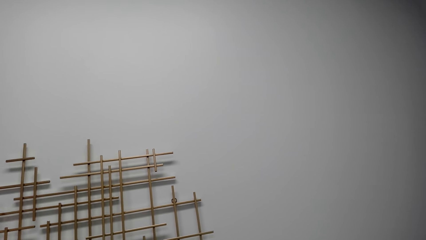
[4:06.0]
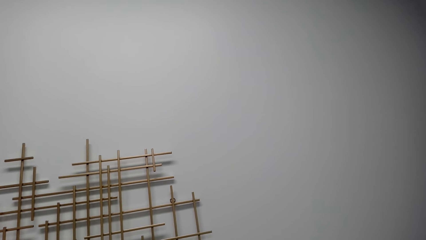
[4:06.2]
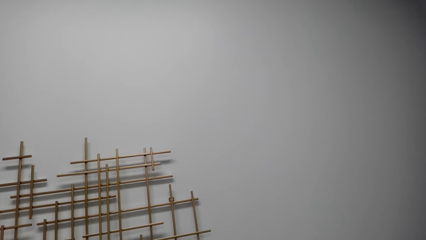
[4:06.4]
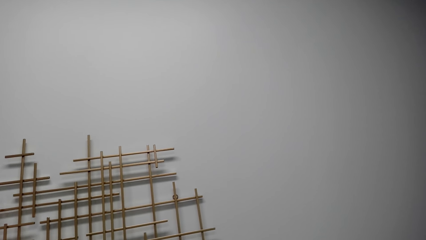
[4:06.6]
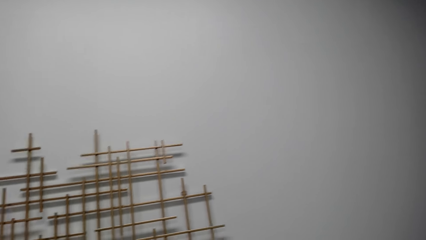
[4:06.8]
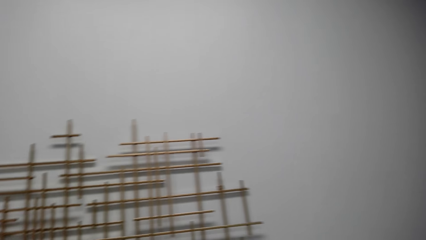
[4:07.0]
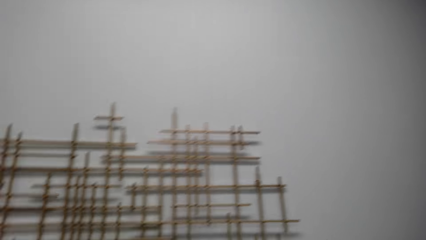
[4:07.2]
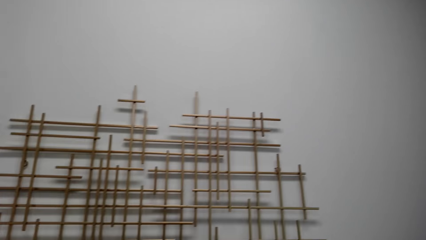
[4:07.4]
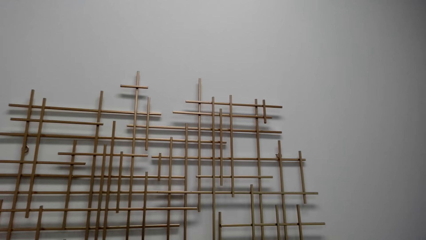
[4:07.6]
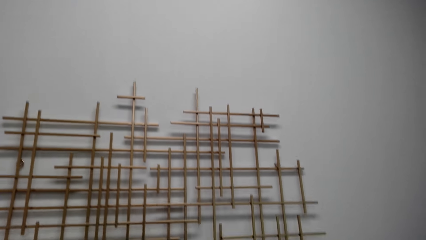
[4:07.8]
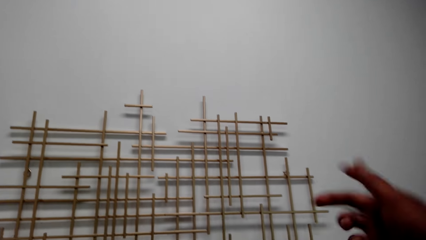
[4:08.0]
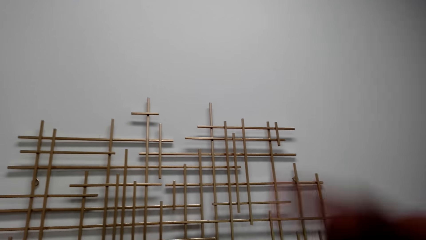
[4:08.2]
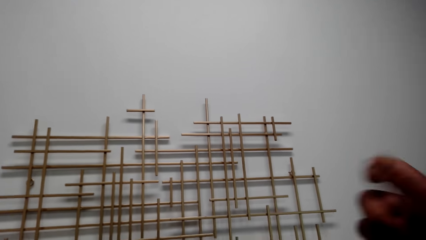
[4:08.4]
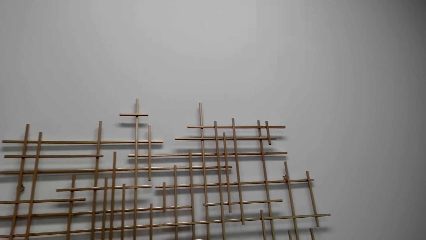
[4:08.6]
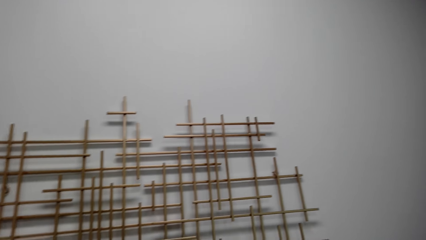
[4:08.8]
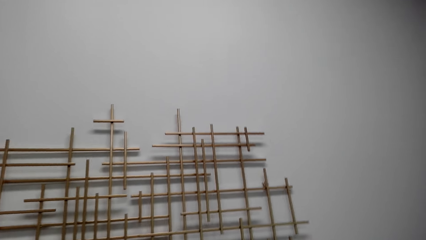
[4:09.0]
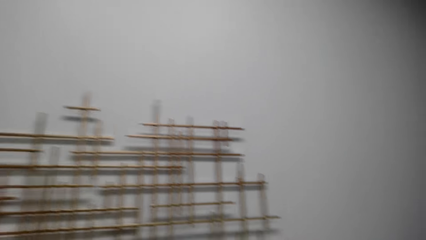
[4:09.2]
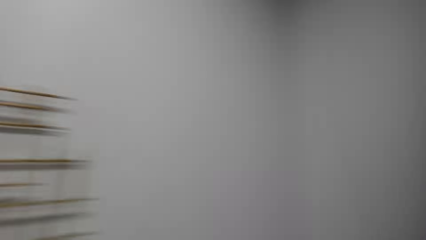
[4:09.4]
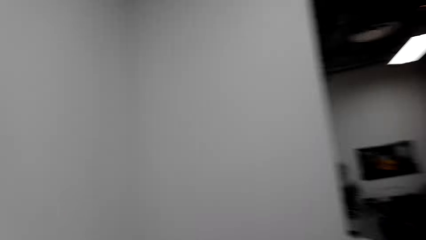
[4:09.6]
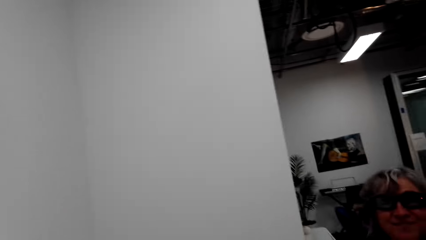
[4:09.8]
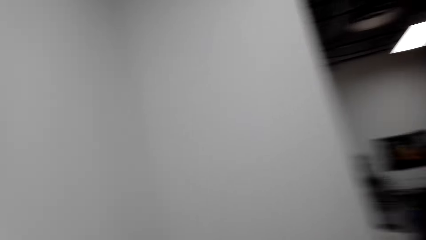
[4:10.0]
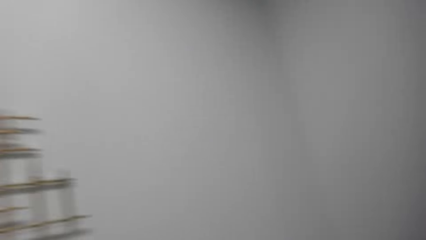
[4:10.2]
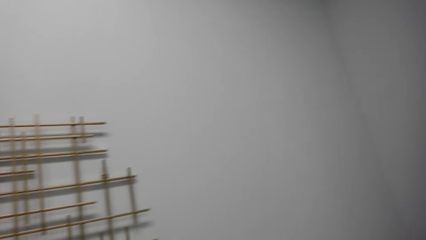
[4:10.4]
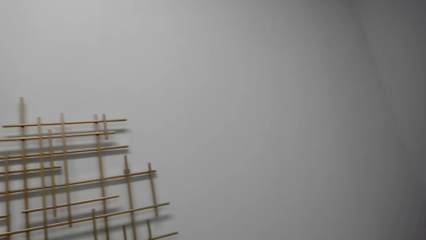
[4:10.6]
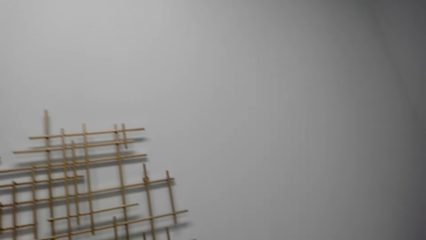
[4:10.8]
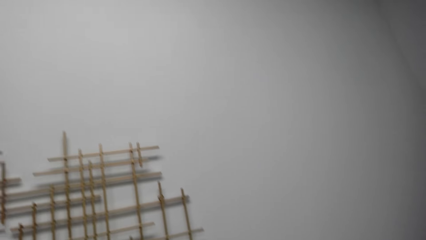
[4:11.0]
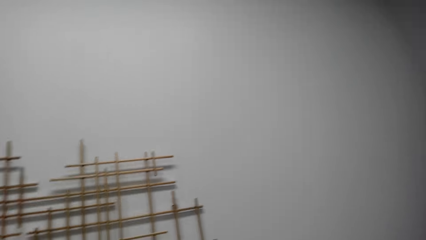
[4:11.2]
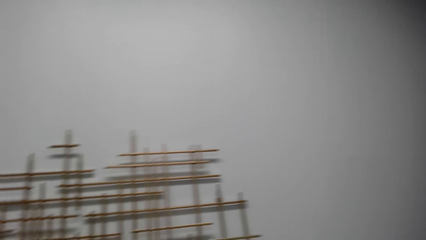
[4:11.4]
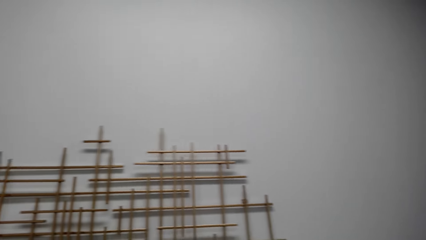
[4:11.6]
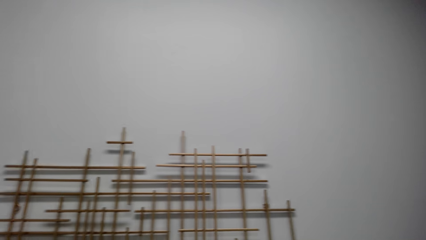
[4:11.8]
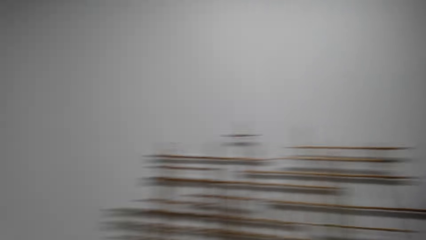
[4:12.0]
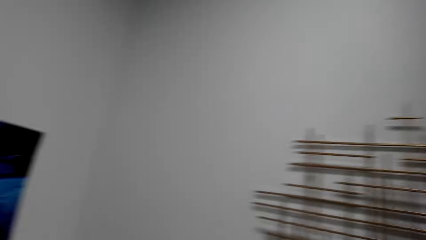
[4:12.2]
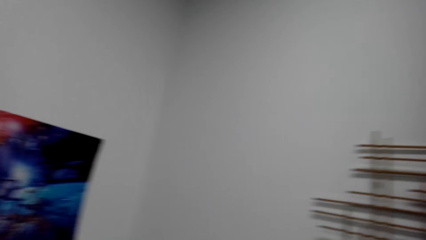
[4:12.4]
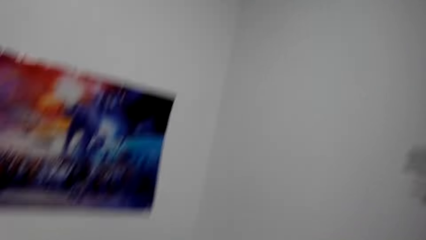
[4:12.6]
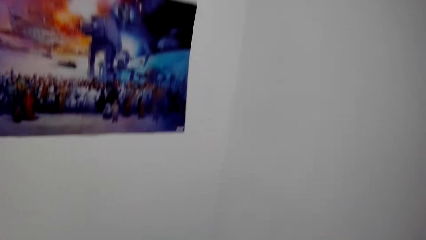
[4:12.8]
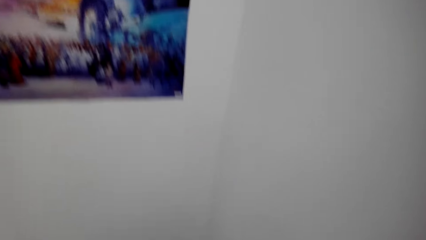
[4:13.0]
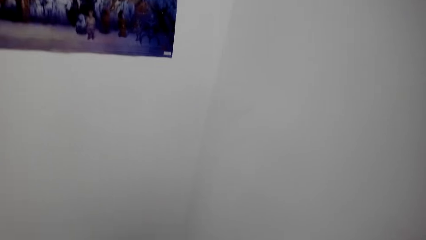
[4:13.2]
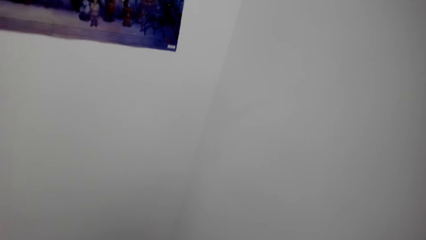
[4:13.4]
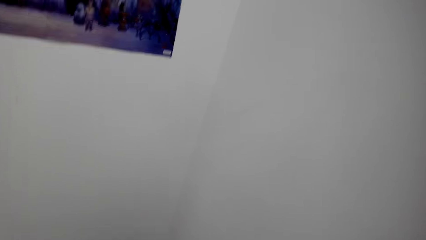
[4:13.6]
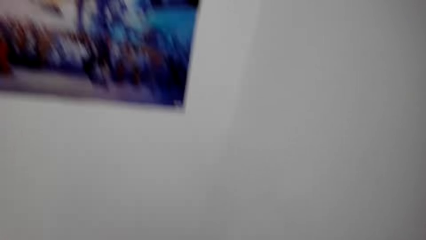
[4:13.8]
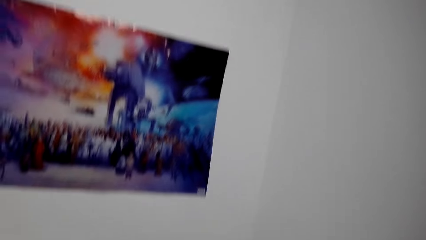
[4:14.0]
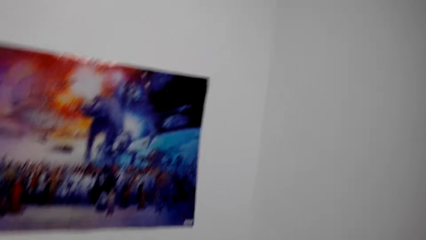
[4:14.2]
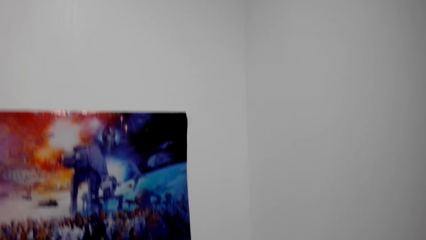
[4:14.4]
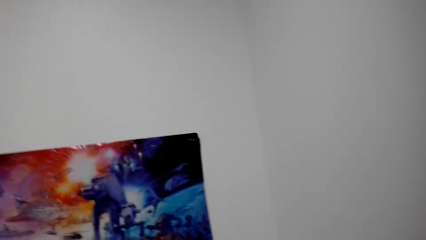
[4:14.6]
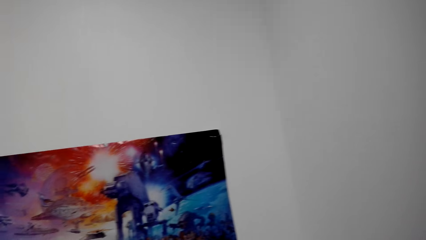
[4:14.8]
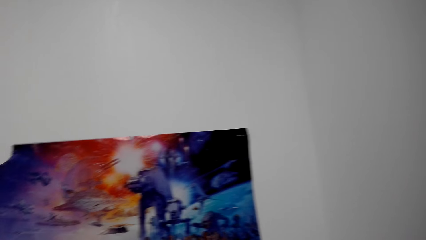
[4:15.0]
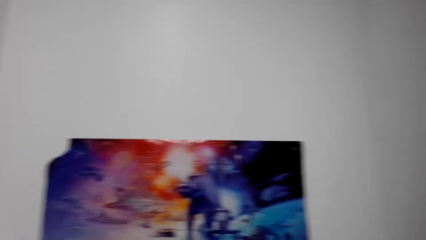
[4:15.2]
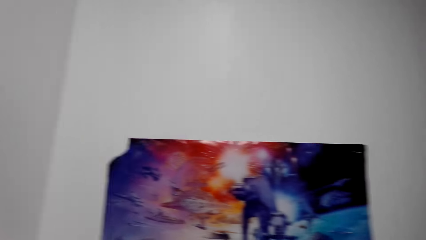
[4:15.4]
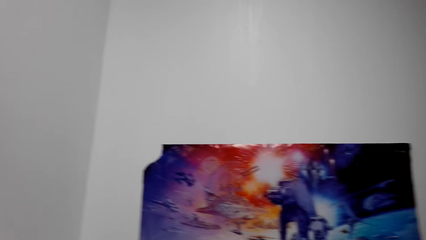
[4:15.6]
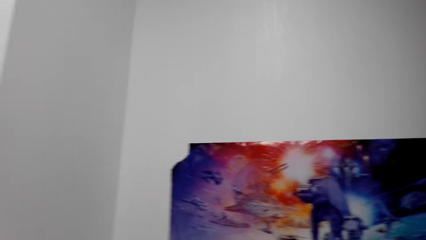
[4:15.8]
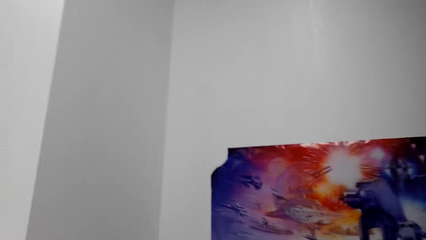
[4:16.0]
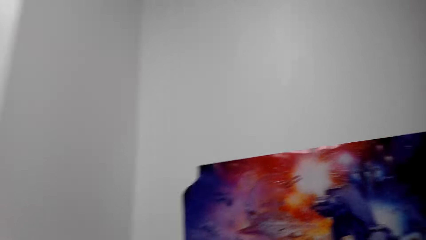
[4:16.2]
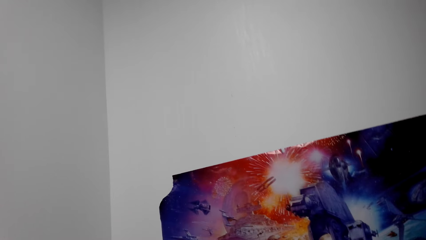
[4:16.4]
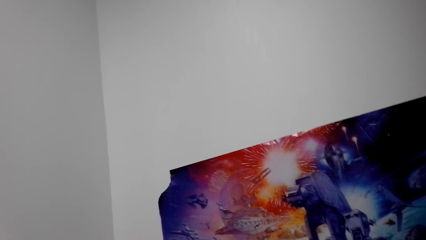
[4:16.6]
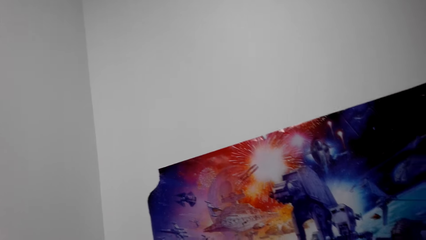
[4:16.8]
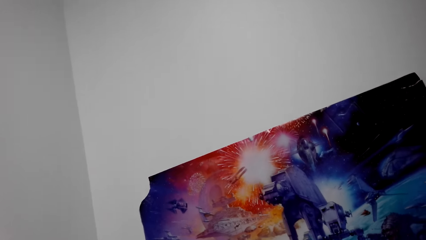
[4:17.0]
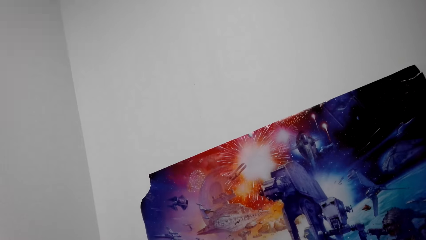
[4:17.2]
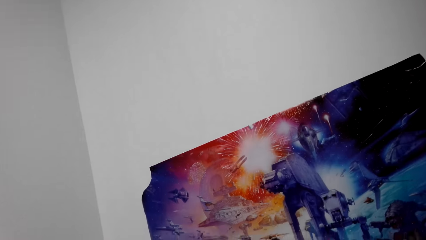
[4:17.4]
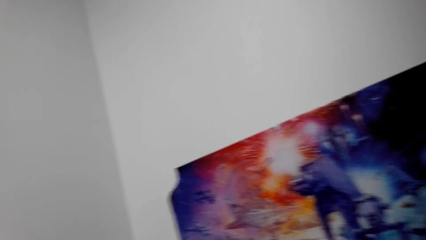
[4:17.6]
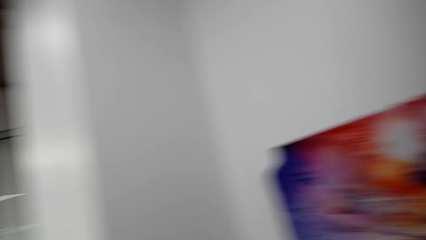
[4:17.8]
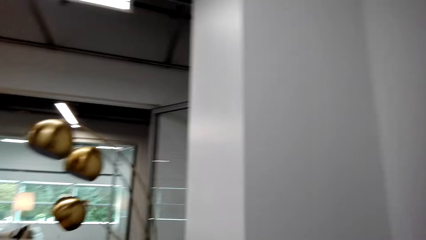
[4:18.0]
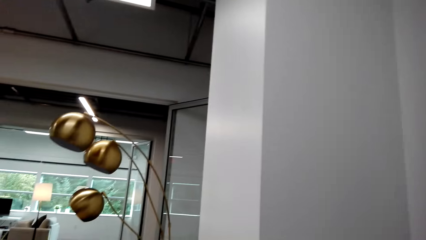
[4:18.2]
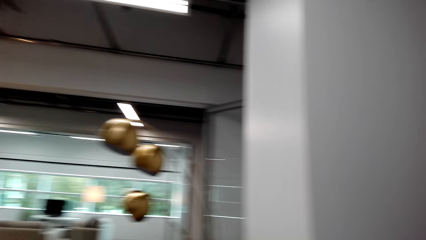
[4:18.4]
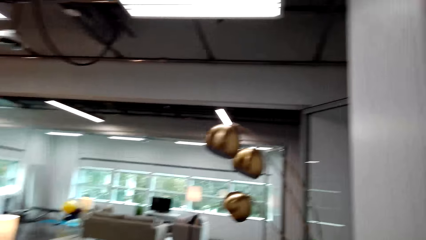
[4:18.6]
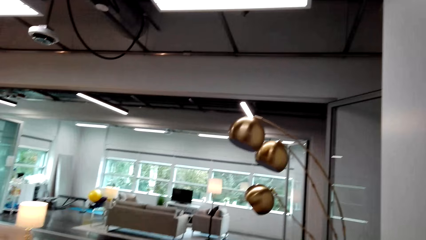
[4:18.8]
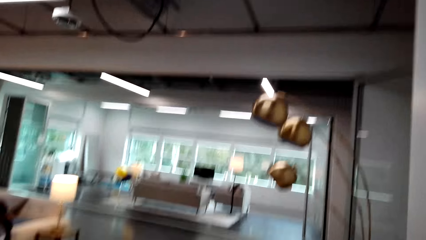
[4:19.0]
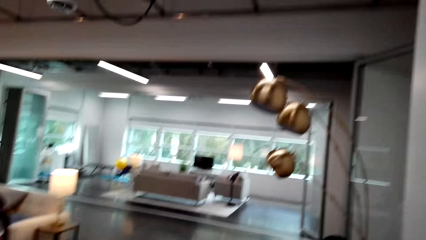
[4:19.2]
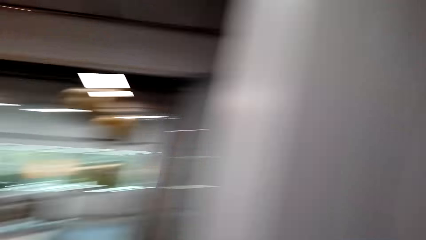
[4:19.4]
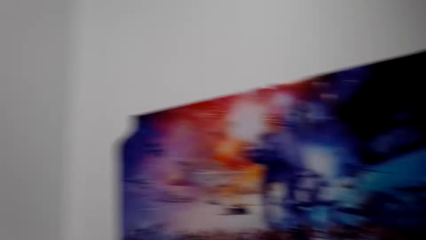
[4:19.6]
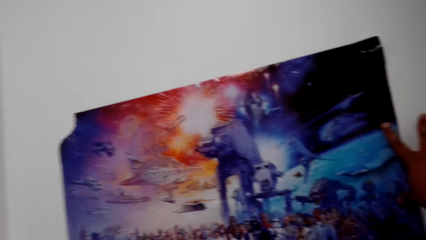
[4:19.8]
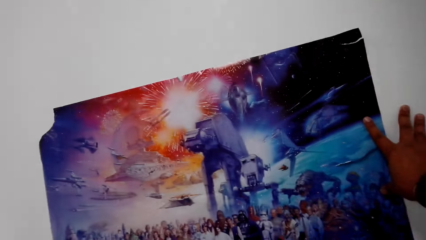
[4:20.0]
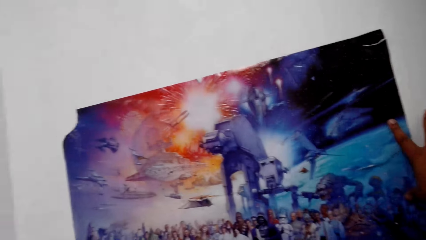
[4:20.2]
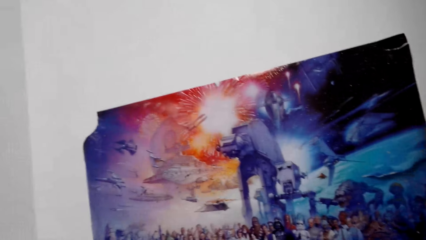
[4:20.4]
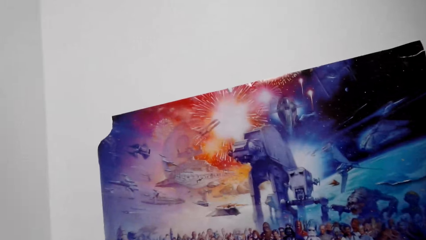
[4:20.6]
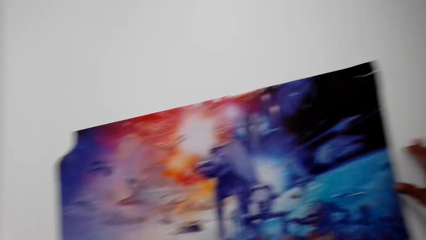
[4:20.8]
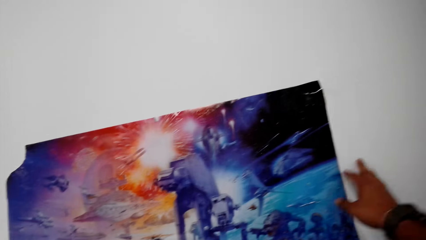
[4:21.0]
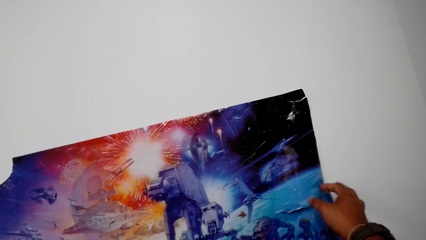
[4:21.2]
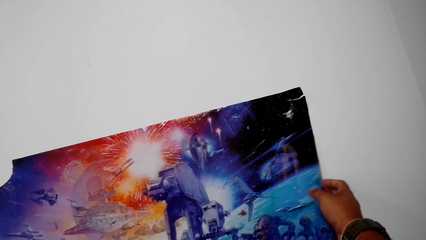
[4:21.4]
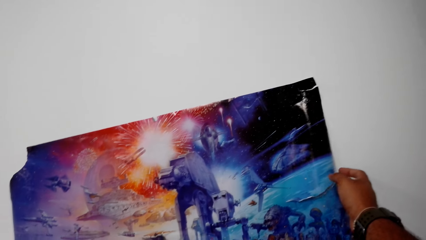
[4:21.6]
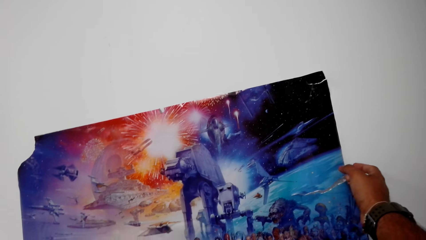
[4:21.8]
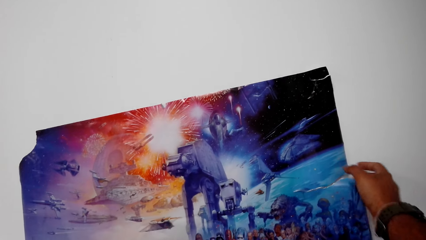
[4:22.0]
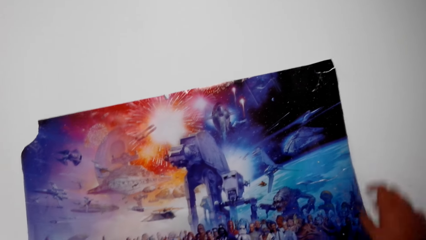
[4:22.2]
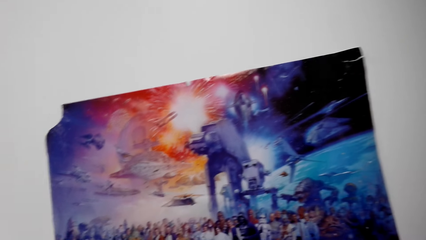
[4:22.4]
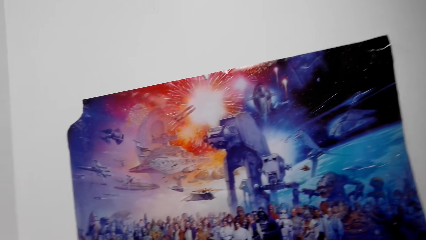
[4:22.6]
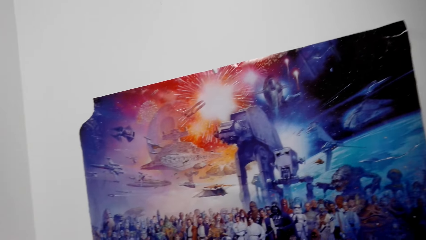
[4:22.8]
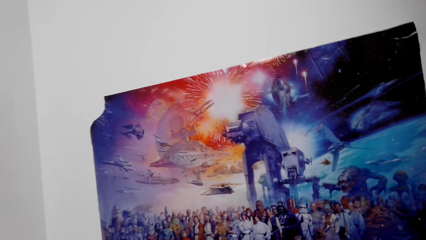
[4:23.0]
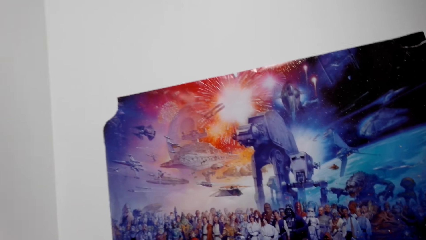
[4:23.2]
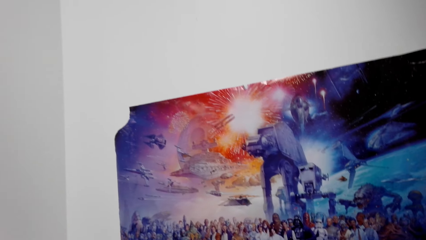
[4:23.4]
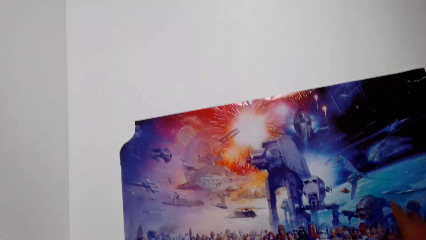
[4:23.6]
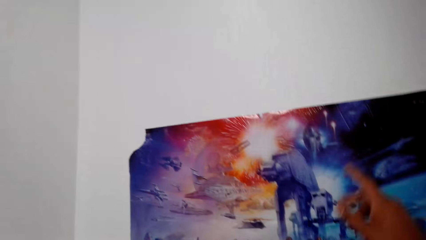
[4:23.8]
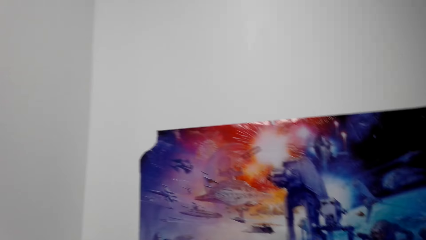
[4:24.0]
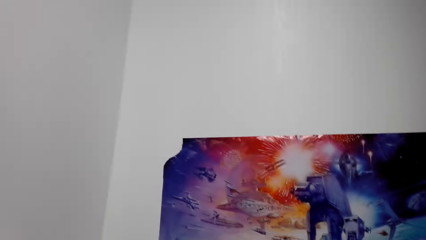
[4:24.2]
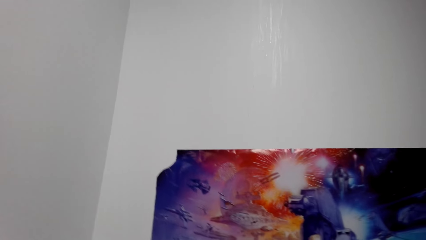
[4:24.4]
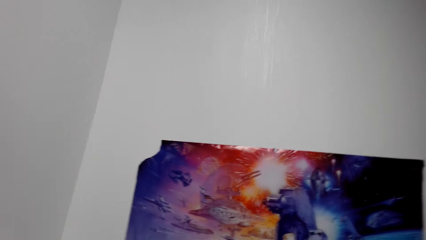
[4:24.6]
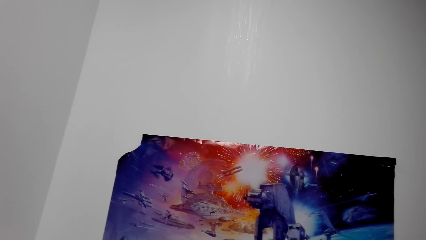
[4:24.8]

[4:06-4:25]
The camera wearer moves hands, talks with the lady, and stares at the wall. They talk with the lady and look around. They talk with the lady and stare at the poster or picture frame. They touch the poster and talk with the lady. They hold the picture frame.
